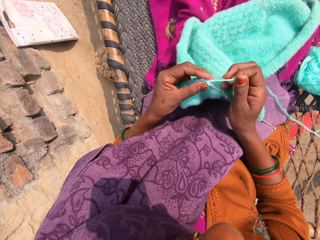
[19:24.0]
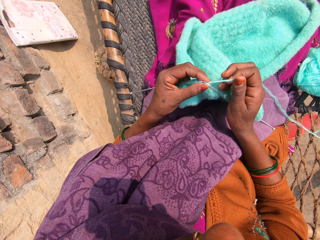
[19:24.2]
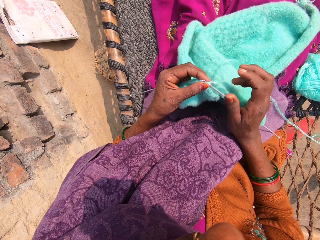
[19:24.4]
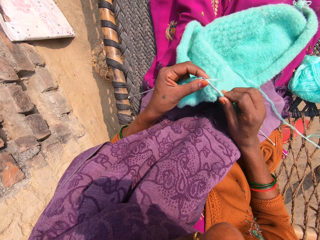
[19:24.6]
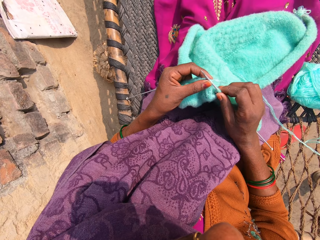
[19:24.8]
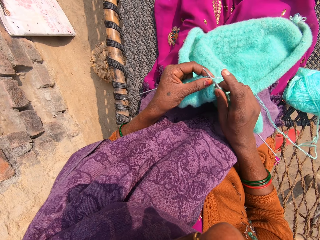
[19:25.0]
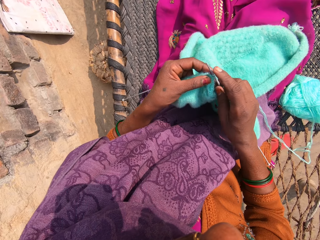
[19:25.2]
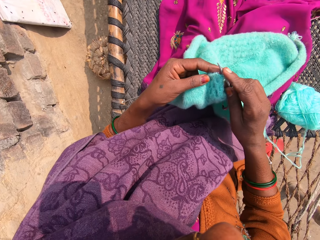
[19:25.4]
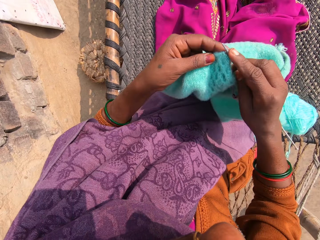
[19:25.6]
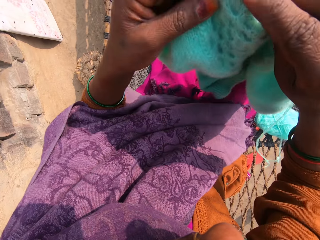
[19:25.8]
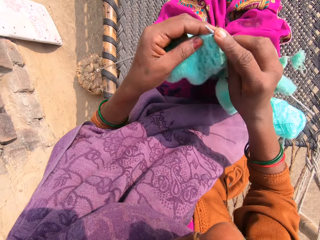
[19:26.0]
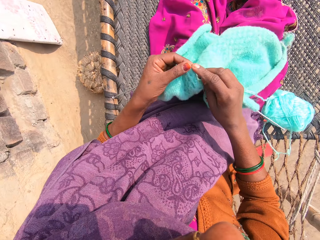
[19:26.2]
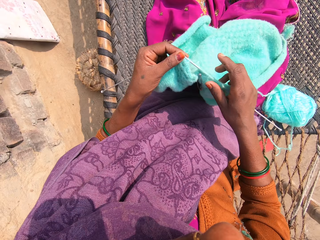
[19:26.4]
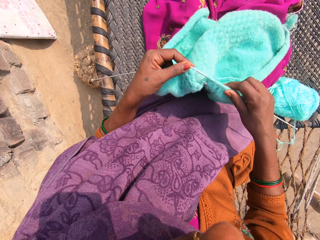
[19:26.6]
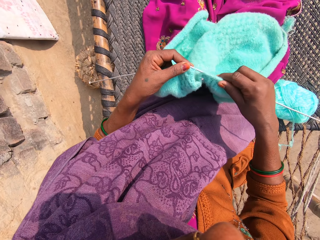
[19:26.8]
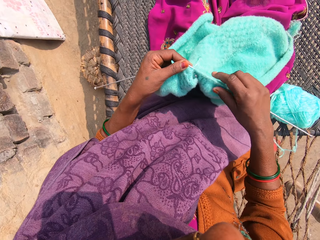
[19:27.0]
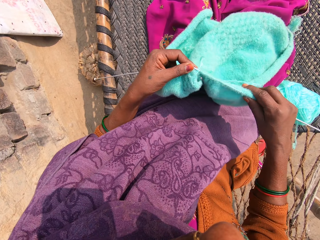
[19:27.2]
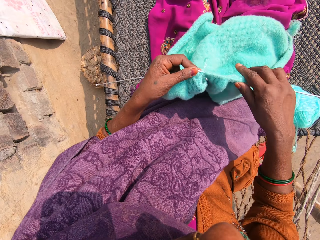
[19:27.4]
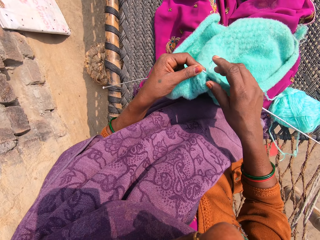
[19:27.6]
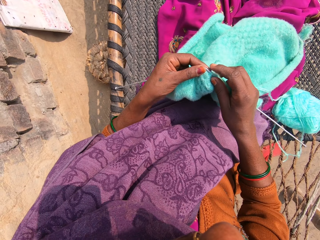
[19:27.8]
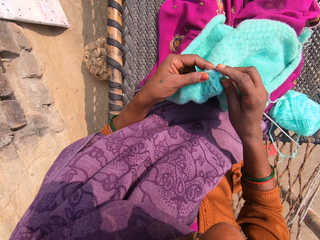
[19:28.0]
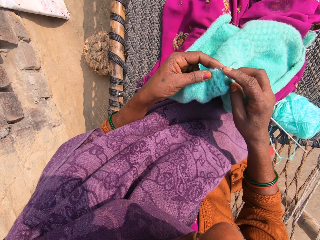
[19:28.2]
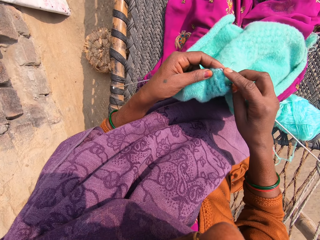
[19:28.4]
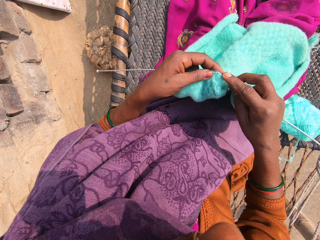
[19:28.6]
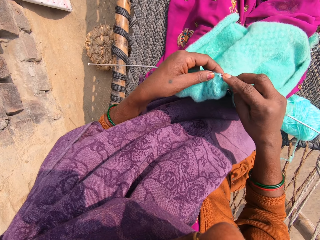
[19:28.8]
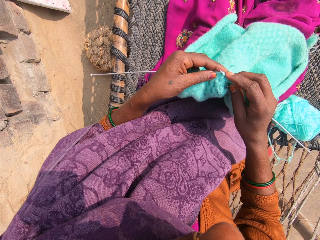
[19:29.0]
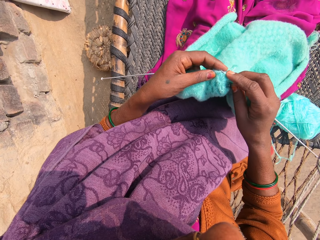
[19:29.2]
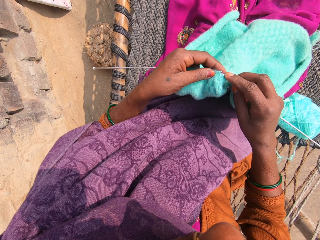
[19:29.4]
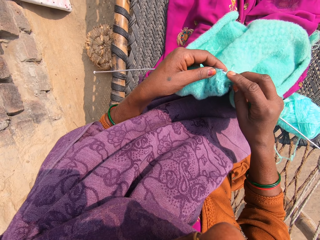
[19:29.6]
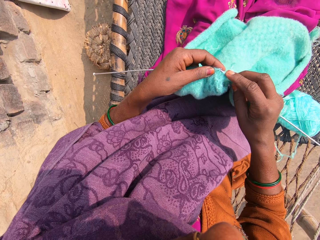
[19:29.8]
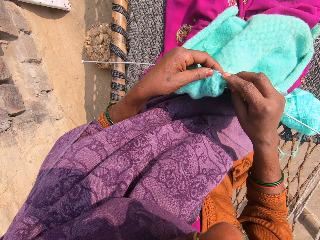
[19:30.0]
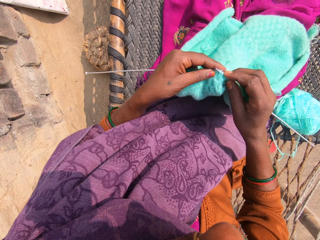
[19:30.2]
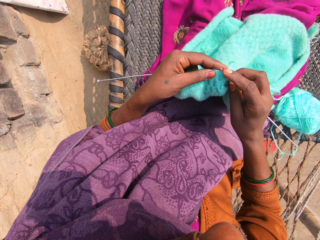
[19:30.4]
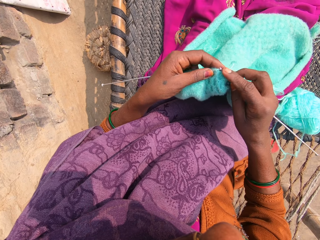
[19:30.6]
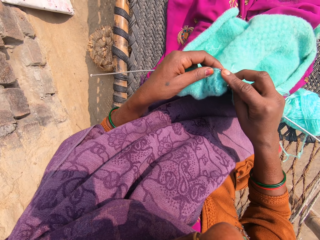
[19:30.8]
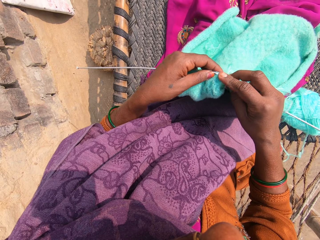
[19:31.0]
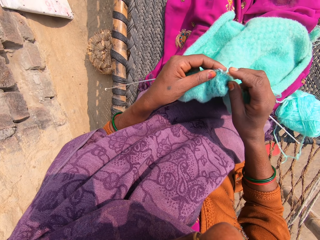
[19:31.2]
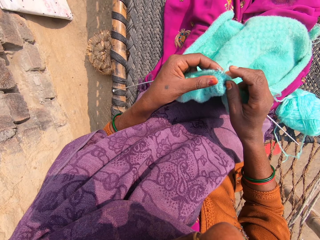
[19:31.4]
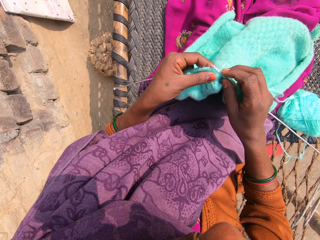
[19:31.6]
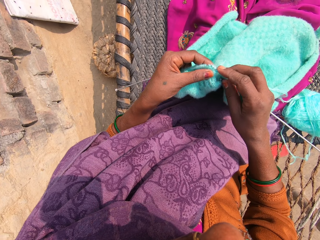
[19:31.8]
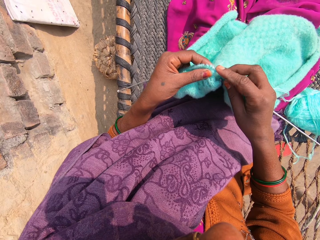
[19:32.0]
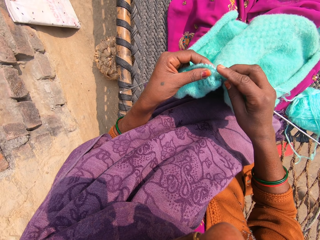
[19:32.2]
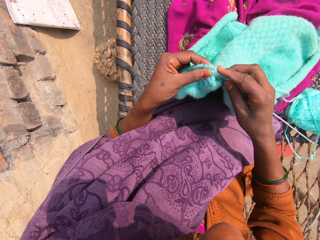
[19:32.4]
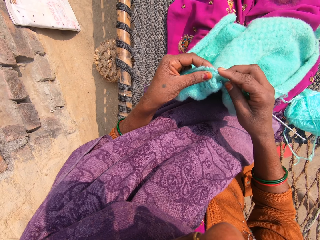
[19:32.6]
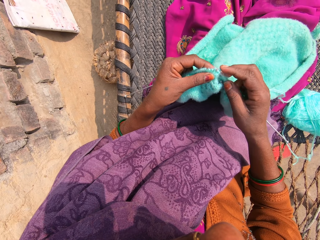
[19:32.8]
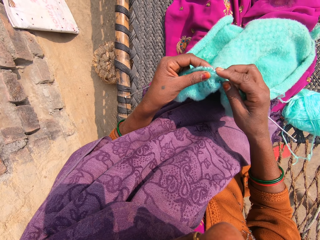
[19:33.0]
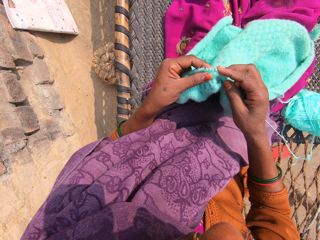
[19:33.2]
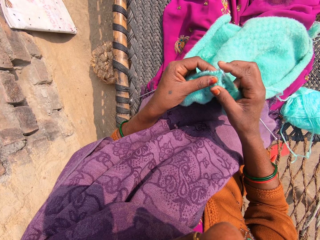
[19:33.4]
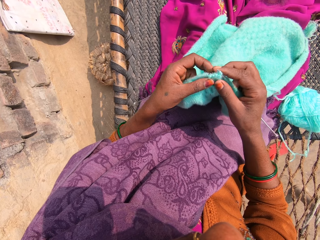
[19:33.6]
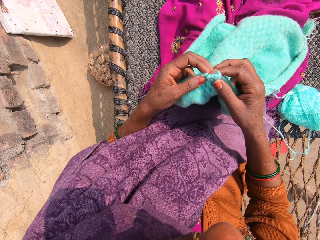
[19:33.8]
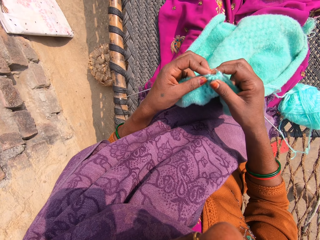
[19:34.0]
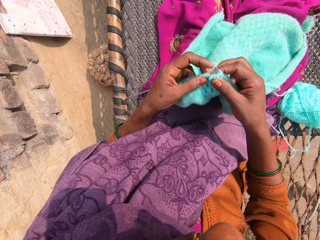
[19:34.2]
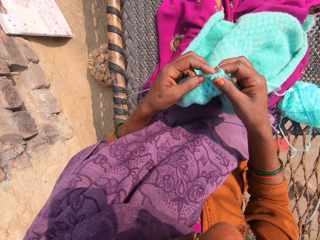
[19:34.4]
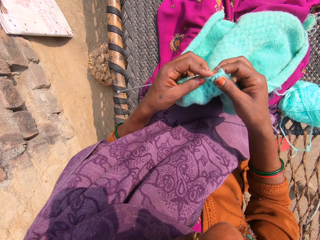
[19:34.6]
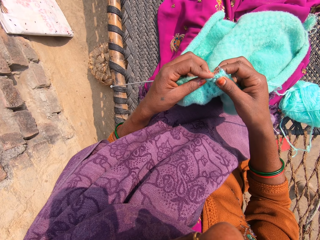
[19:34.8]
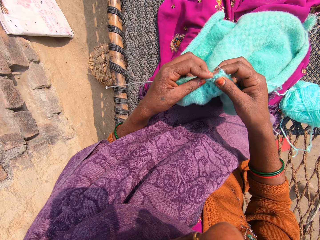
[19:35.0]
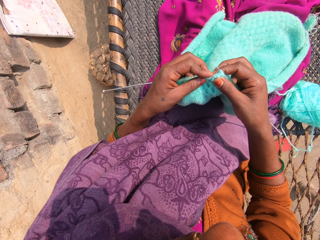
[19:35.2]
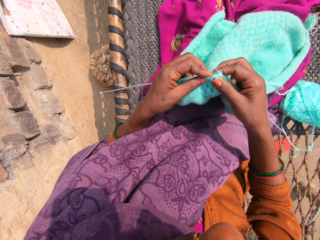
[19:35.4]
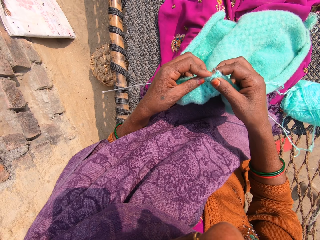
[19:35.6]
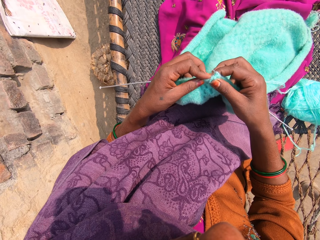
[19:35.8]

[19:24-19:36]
The camera wearer lifts the towel with both hands. They adjust the wool on a knitting pin. They knit the towel with the knitting pins and wool.

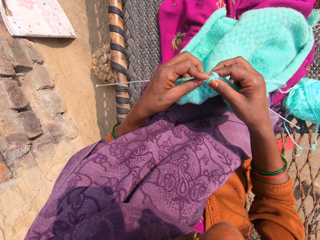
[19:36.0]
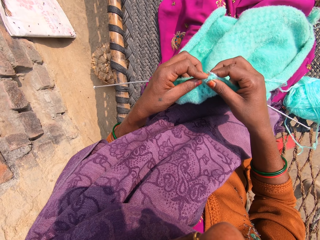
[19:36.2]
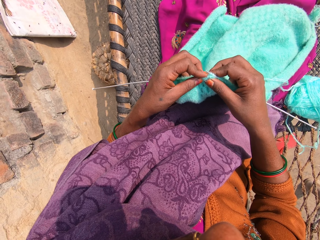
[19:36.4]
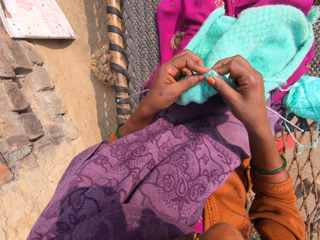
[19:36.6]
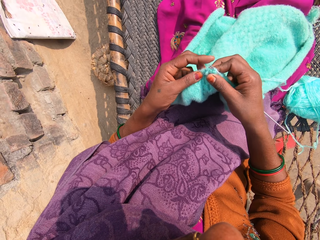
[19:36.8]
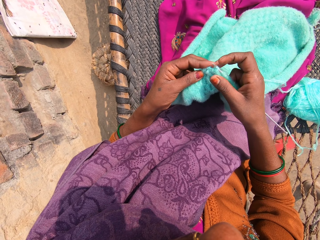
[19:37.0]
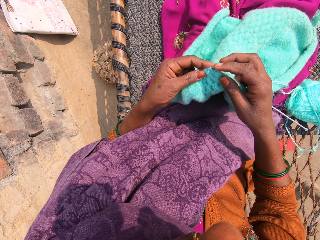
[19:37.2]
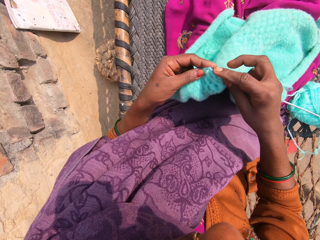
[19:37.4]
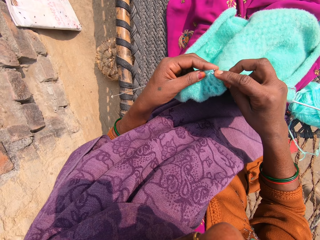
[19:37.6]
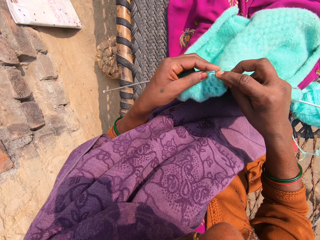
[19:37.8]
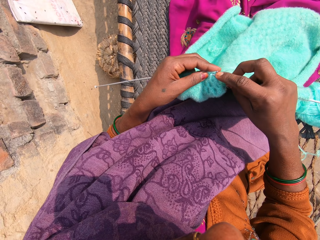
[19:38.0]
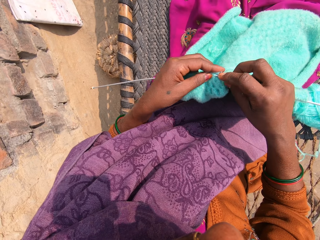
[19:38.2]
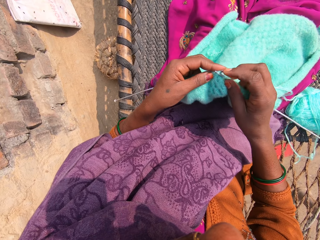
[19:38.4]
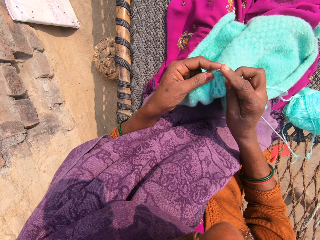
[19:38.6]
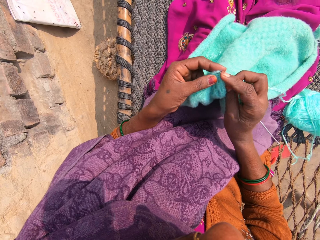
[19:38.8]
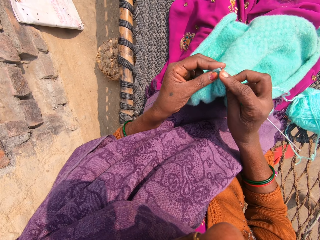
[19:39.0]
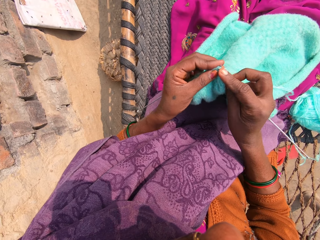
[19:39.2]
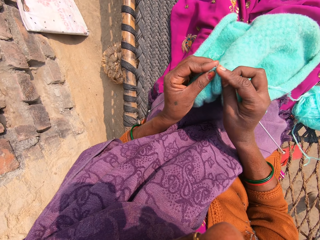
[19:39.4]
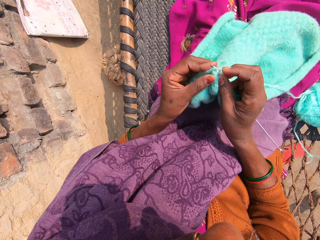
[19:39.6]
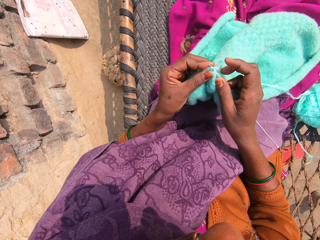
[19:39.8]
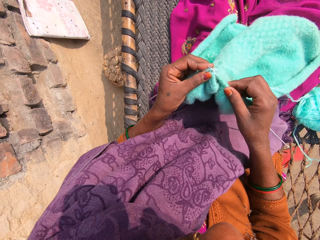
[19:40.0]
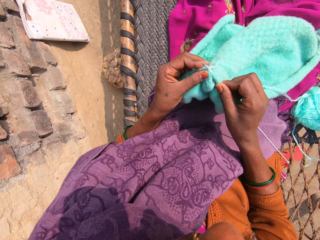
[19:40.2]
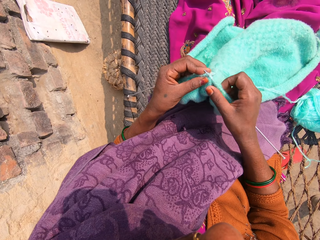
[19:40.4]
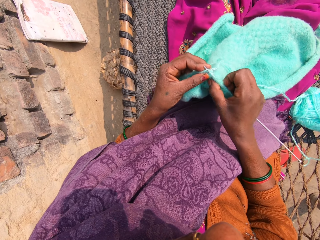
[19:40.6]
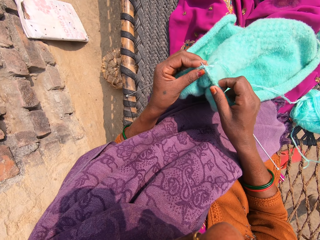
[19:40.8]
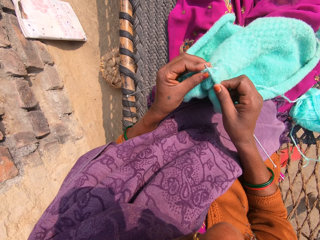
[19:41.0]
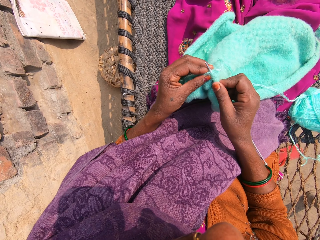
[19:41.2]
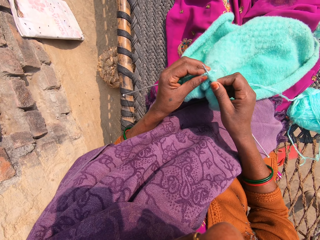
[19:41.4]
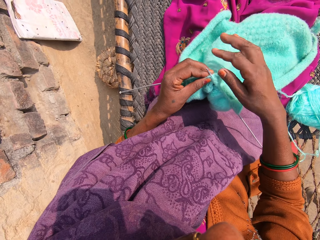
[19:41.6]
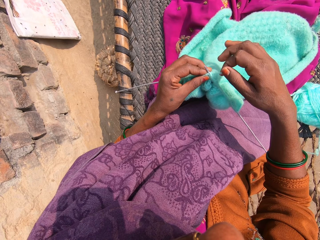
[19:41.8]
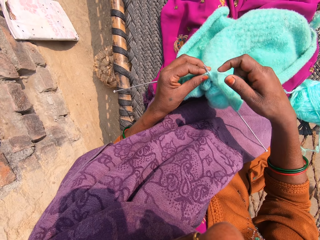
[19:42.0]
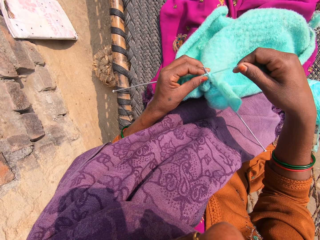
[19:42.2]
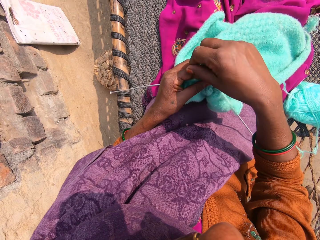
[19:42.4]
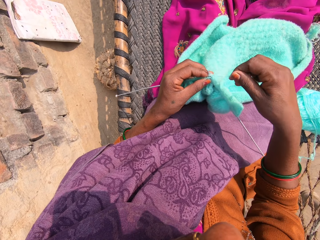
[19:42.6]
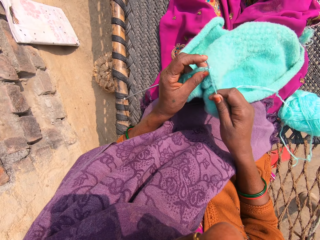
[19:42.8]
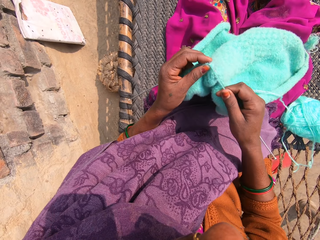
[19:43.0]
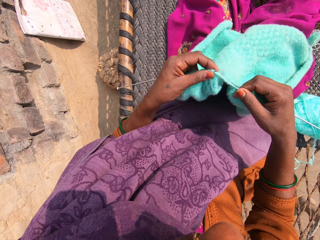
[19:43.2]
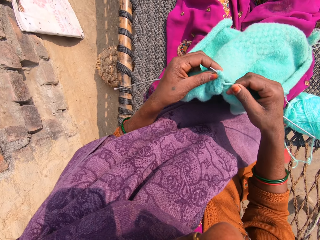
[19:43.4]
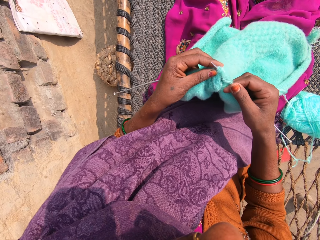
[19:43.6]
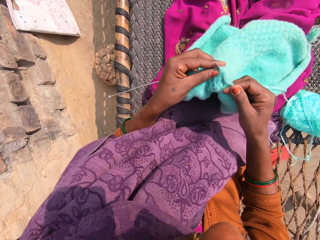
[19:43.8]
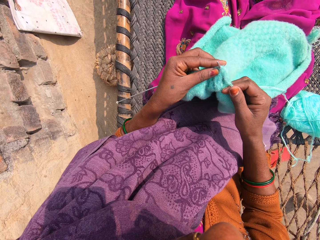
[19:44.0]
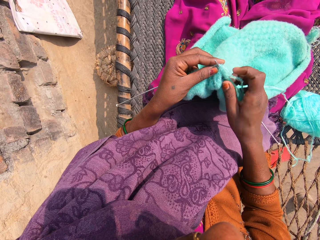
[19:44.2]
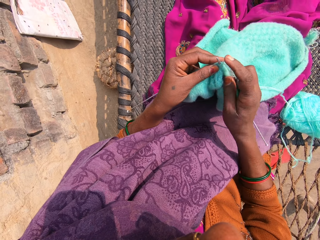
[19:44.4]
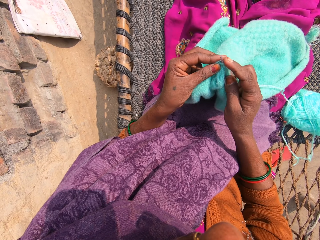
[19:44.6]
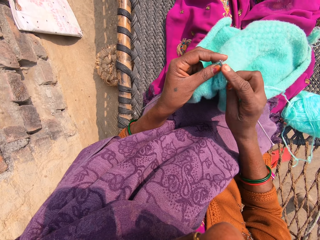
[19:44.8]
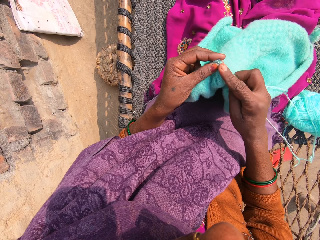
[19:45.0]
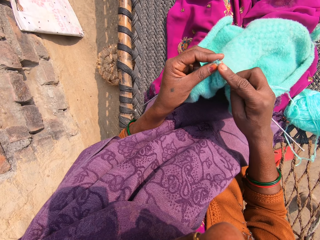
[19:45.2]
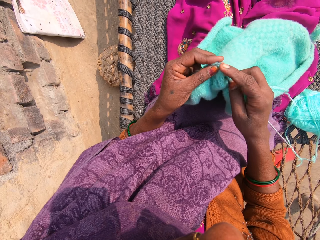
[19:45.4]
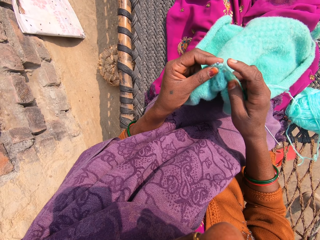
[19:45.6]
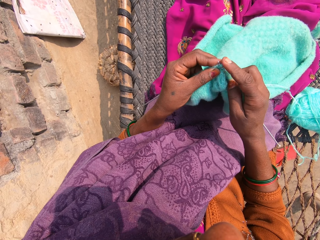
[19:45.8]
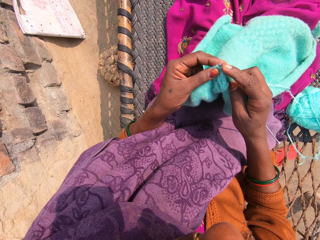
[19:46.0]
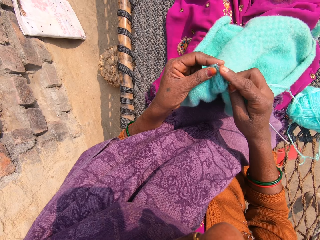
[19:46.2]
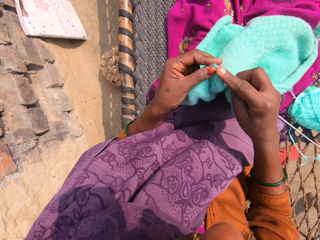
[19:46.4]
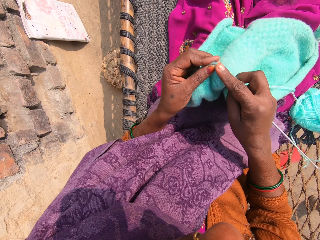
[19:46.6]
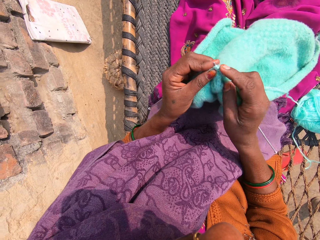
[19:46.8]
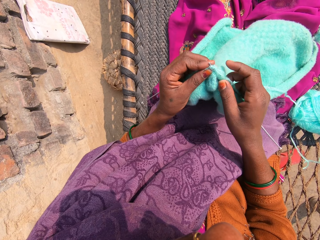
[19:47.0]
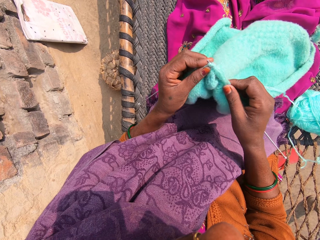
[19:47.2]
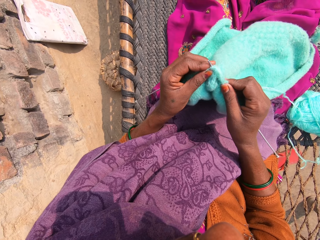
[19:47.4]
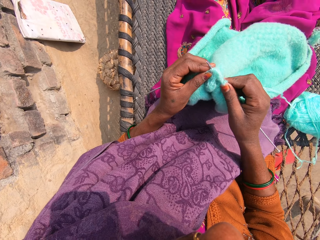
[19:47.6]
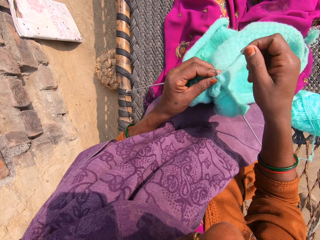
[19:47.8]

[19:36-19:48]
The camera wearer rolls the knitting thread on the knitting needle. They knit the knitting garment with knitting needles.
